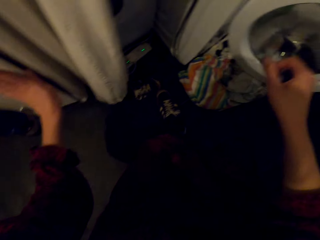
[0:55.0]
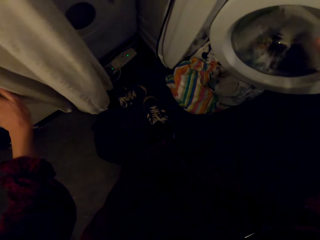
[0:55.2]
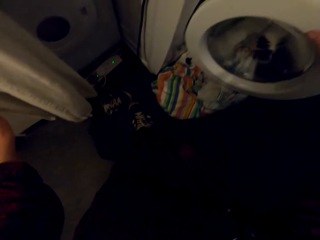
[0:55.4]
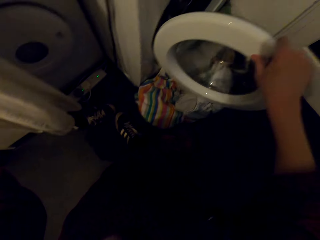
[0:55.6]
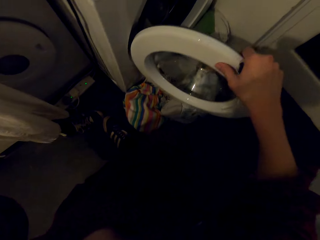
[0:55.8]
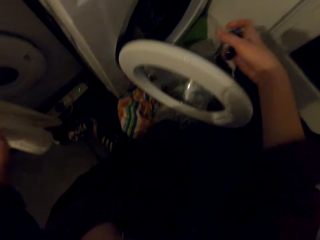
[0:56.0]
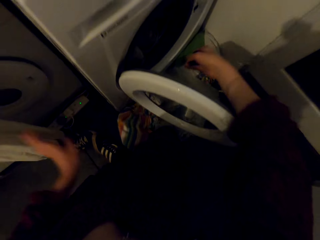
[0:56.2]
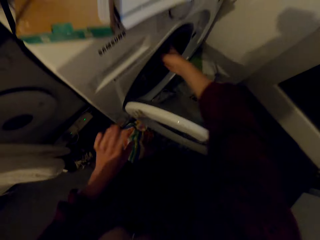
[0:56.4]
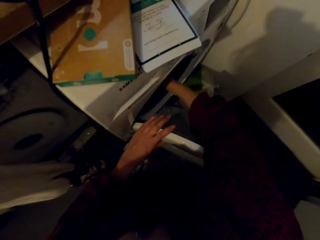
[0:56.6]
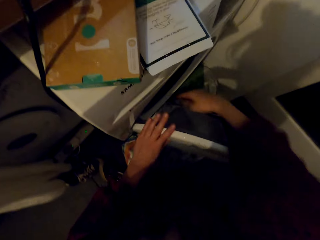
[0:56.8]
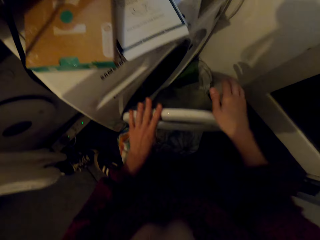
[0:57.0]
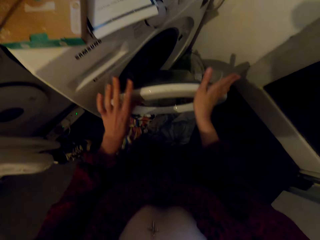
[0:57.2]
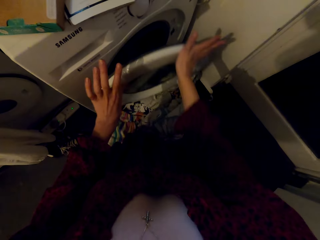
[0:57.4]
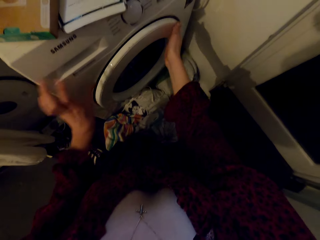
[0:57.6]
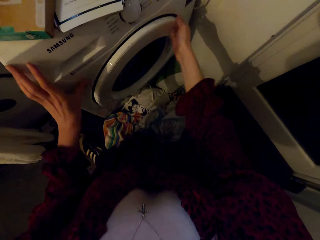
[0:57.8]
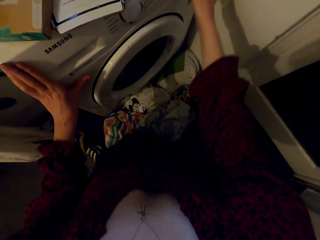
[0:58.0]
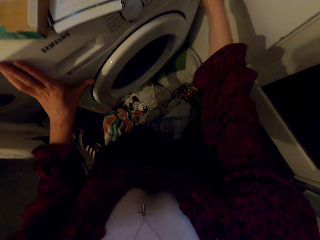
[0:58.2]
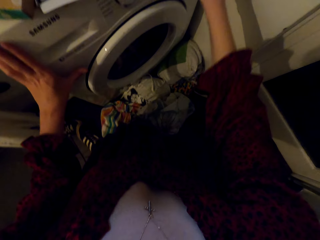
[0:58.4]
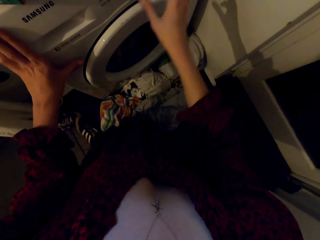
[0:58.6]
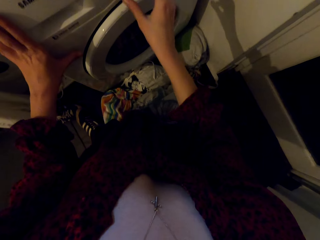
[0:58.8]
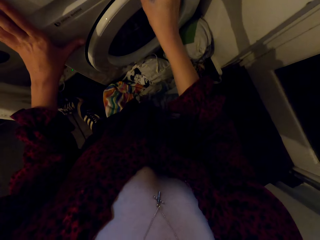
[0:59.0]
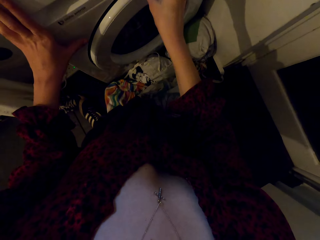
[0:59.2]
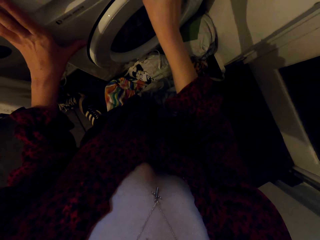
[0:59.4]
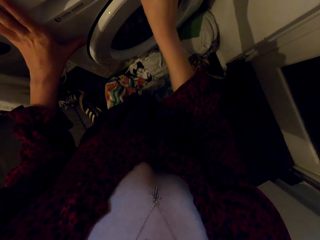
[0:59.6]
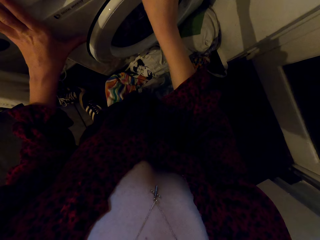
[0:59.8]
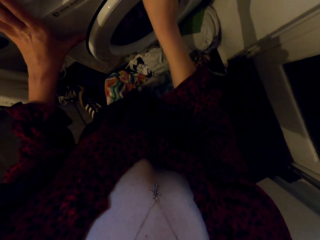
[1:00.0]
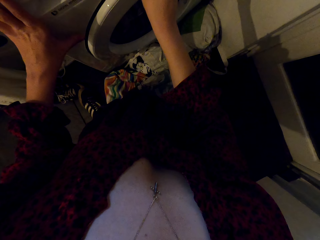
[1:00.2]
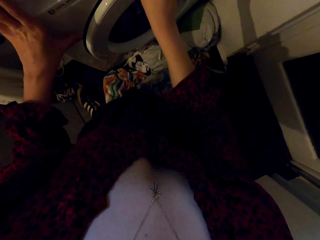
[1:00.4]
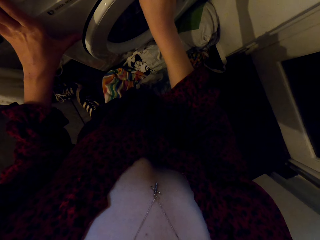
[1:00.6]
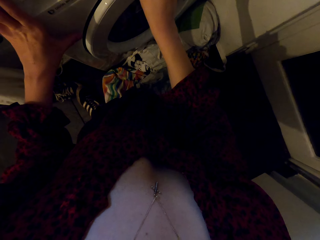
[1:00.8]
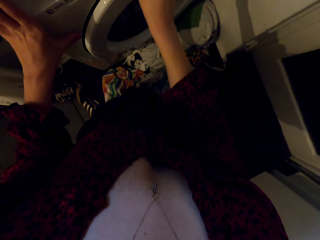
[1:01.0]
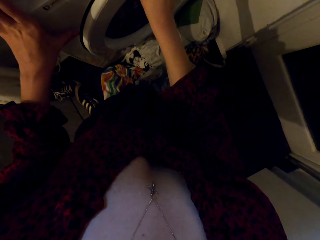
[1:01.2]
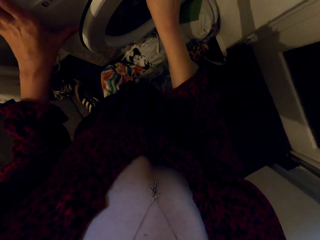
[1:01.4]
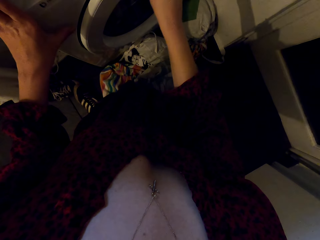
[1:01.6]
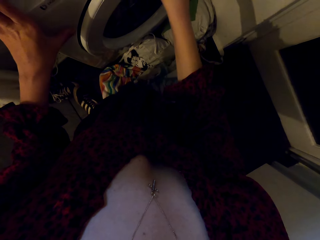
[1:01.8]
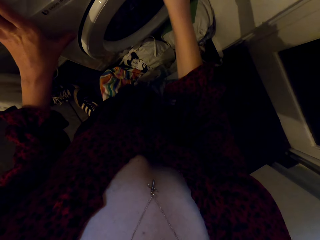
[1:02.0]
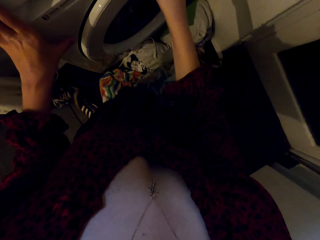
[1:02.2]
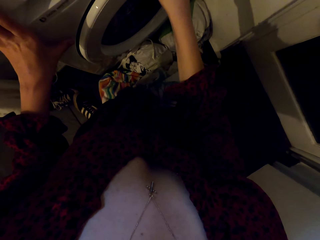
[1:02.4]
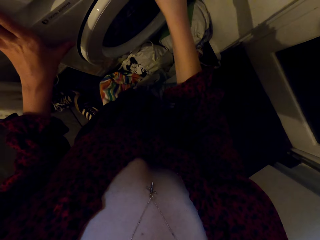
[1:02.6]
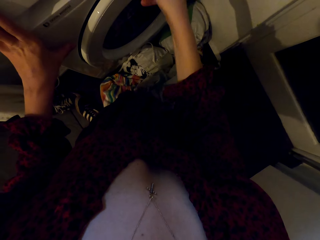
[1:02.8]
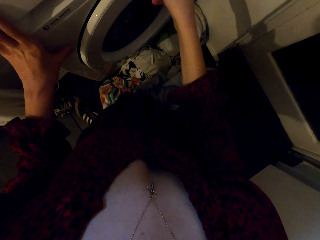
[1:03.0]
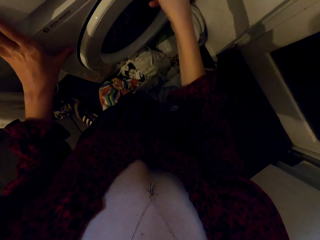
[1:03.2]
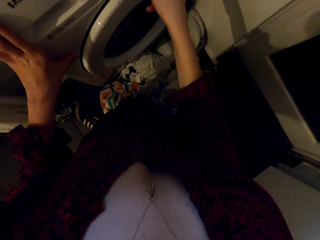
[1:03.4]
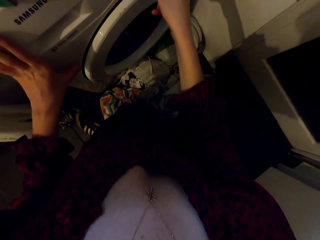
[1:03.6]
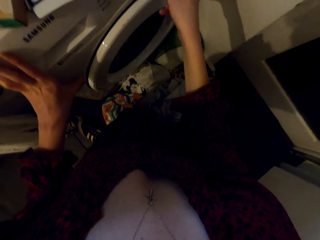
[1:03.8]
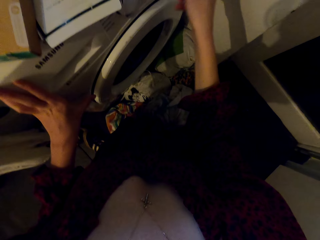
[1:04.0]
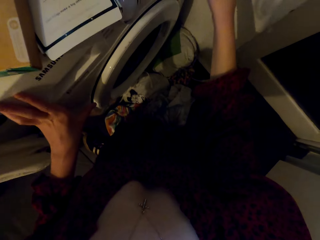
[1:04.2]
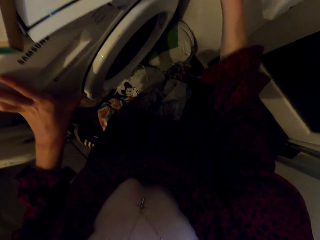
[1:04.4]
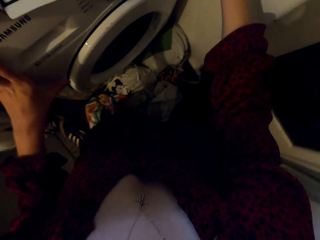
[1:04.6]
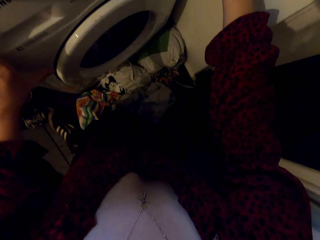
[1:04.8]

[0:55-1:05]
The camera wearer closes the drawer or cabinet. They throw something into the washing machine. They close the washing machine. They start the washing machine. They set the washing machine.

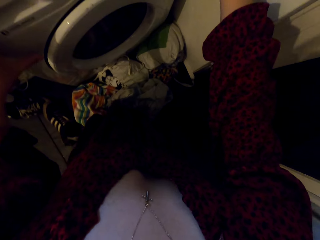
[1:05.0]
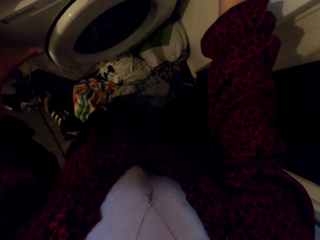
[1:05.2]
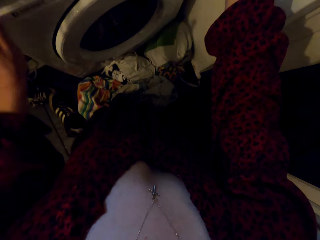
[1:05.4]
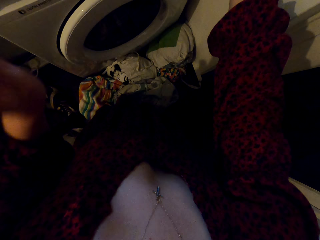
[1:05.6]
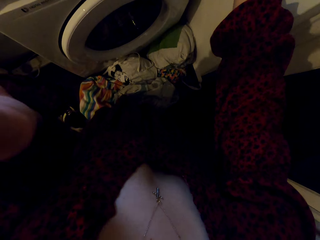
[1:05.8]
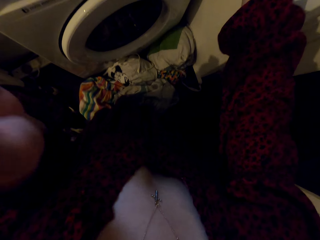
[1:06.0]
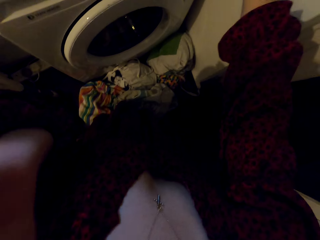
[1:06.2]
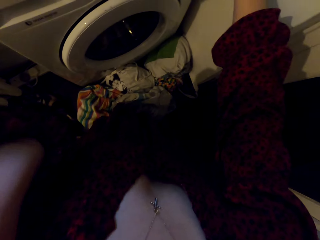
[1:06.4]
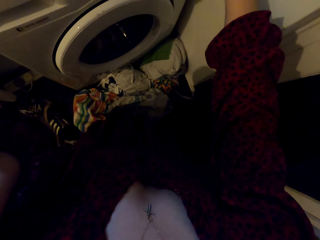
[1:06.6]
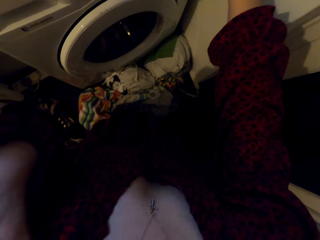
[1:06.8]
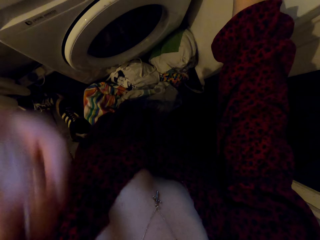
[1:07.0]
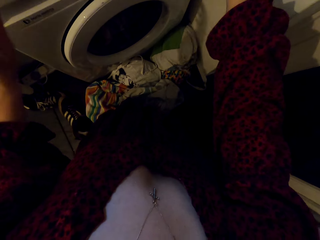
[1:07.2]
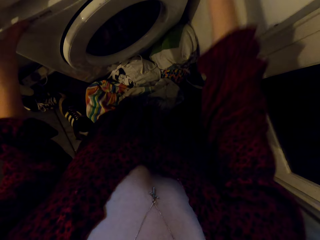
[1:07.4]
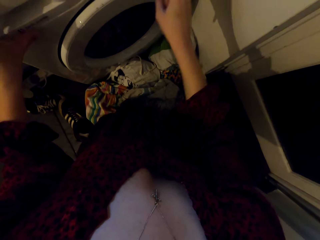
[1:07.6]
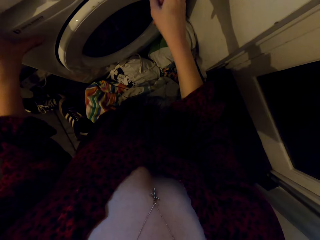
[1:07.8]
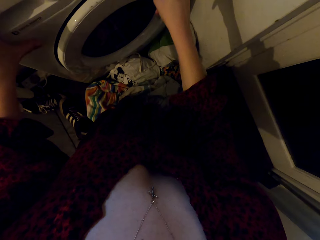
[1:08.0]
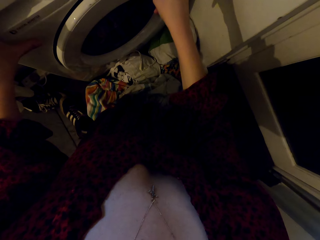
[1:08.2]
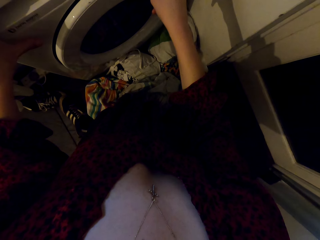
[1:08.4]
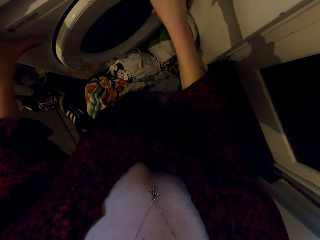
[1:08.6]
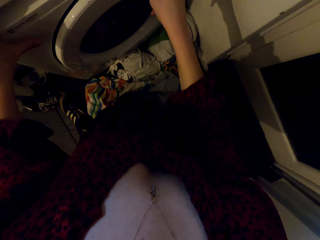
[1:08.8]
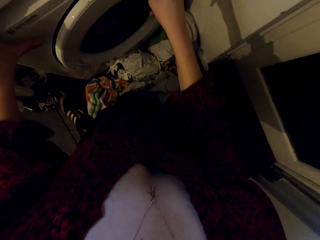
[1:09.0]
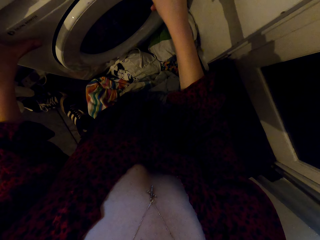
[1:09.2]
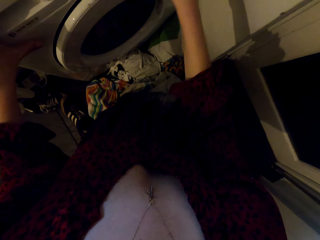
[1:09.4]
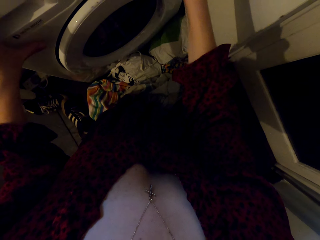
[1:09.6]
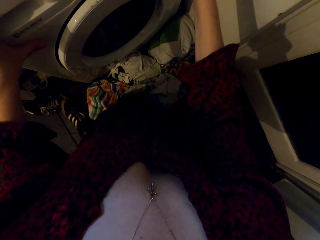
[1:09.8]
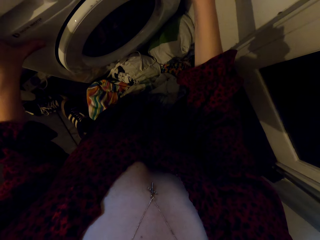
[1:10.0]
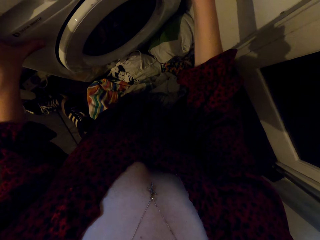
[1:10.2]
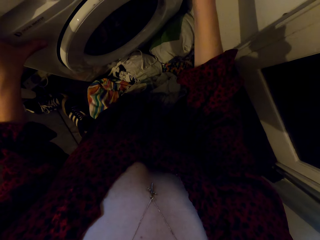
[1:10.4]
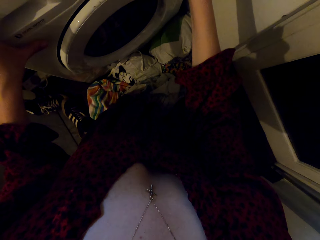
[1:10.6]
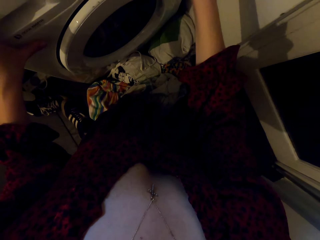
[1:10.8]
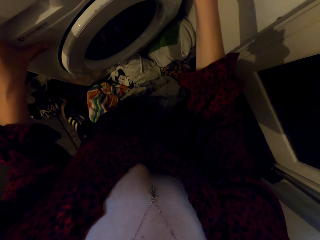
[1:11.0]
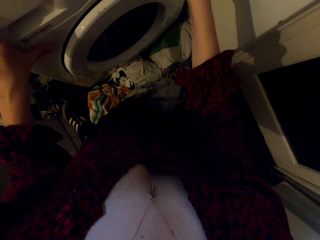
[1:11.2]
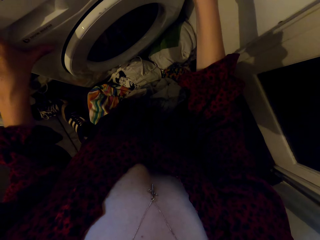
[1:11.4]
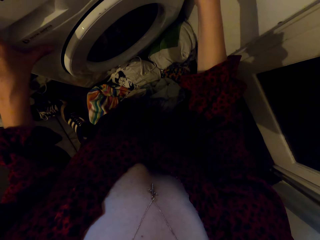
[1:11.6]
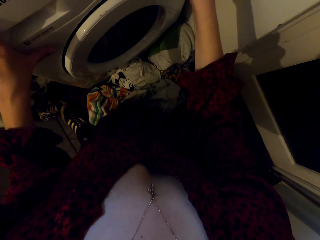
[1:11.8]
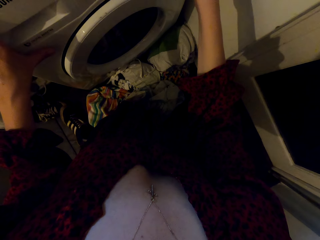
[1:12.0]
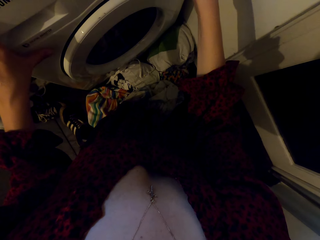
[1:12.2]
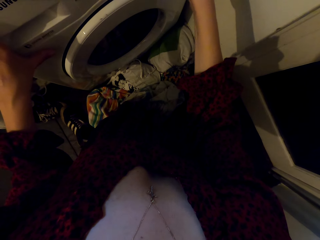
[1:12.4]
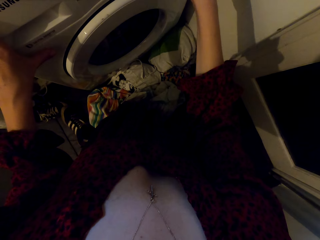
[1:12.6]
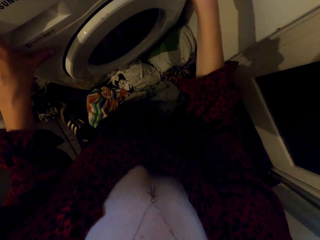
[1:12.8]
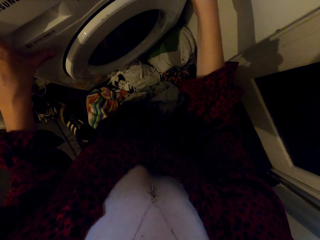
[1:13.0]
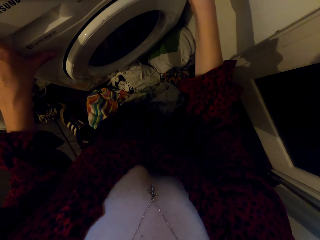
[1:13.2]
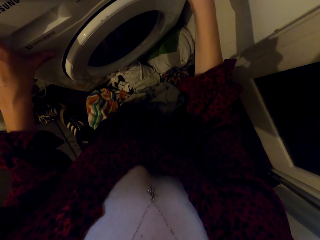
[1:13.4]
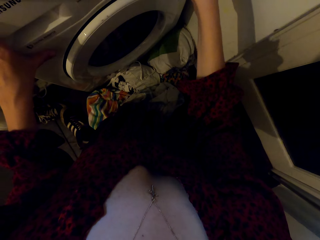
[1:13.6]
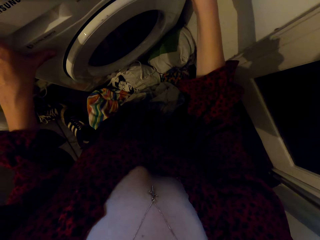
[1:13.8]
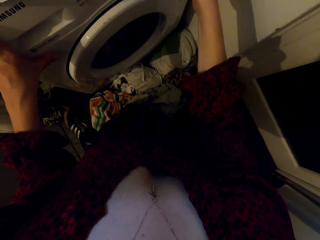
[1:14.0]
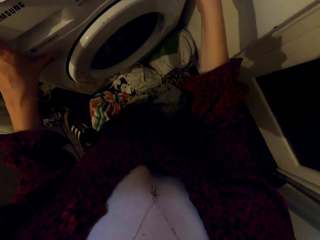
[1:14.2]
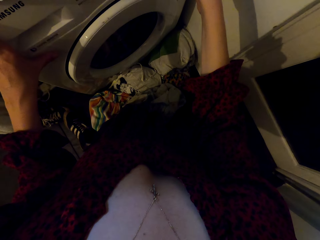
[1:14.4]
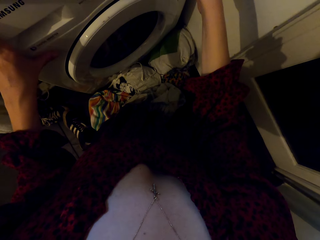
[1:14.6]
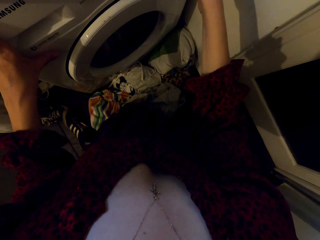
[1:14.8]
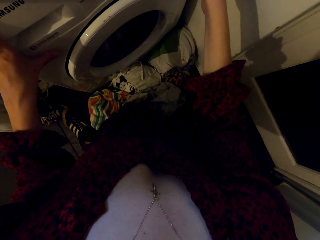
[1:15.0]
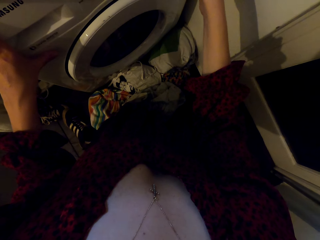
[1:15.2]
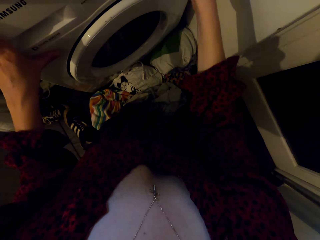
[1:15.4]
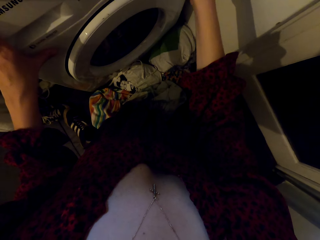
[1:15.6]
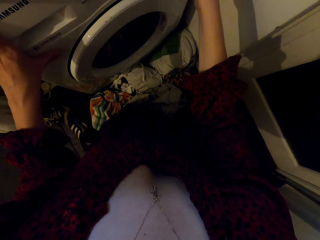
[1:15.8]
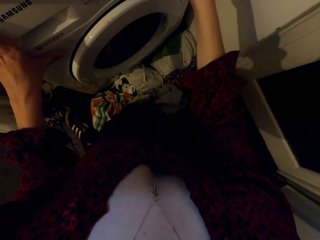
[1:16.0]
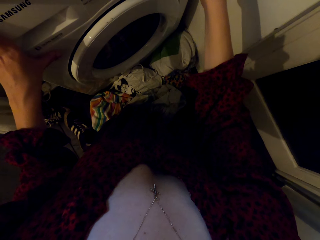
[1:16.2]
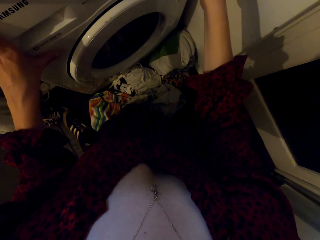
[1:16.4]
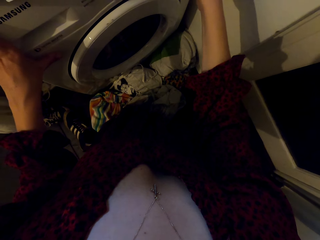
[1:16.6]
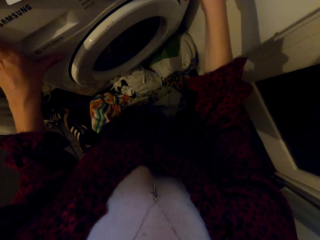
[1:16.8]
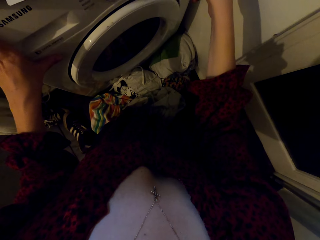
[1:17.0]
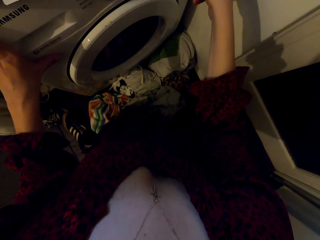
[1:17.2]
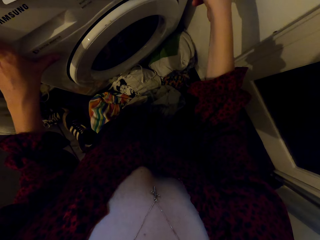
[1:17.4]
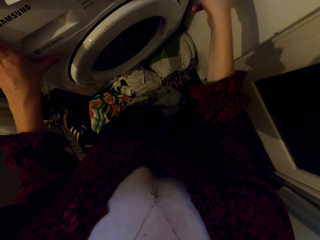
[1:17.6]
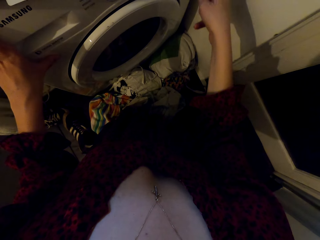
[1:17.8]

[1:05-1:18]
The camera wearer lifts the left hand. They set the washing machine.
